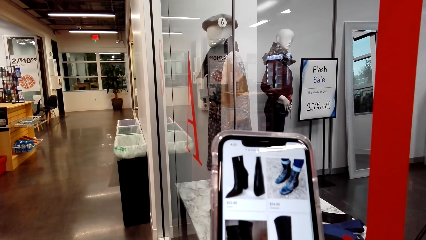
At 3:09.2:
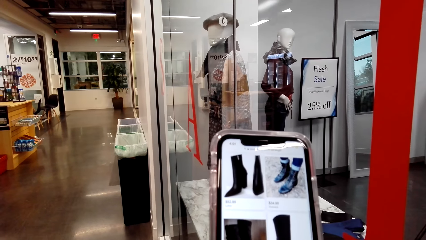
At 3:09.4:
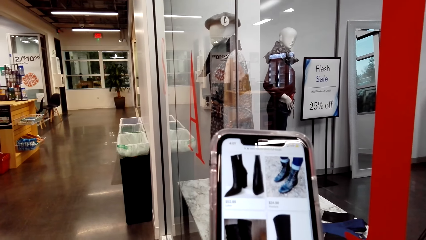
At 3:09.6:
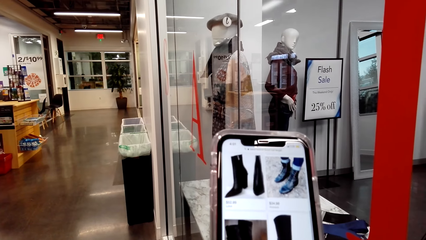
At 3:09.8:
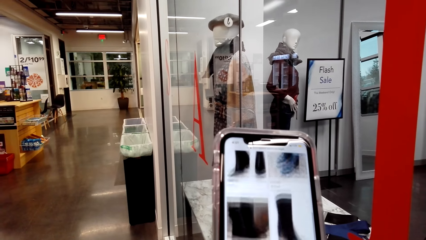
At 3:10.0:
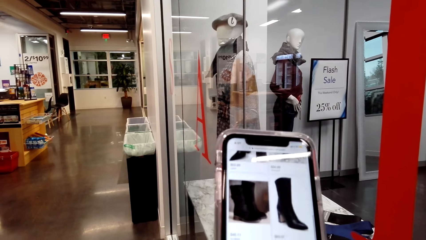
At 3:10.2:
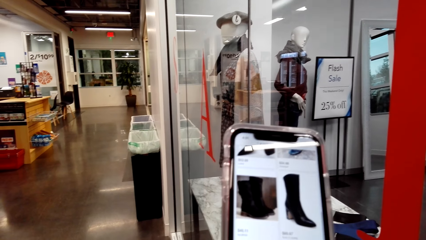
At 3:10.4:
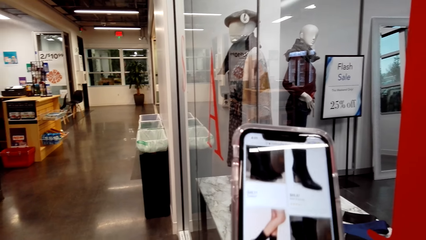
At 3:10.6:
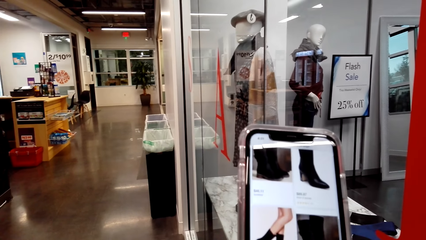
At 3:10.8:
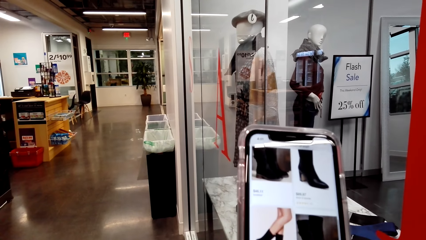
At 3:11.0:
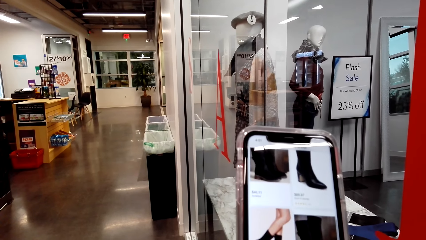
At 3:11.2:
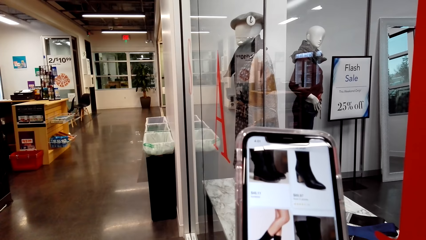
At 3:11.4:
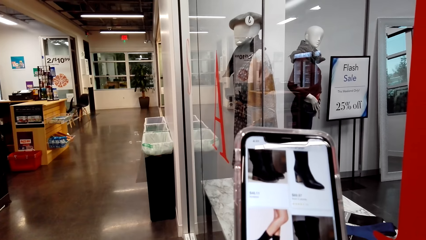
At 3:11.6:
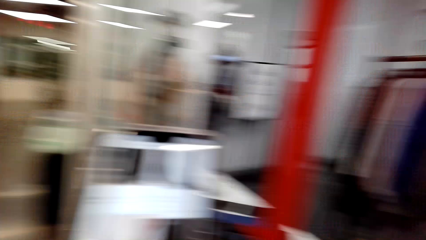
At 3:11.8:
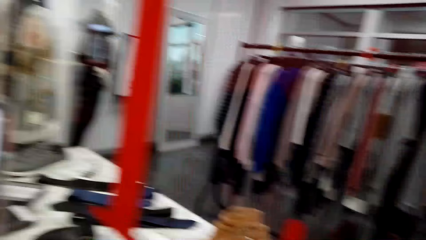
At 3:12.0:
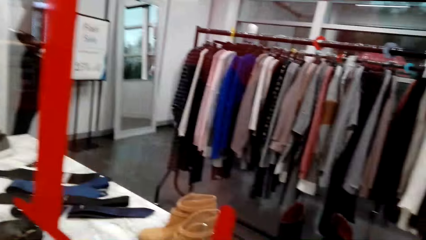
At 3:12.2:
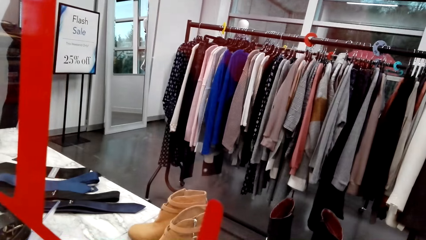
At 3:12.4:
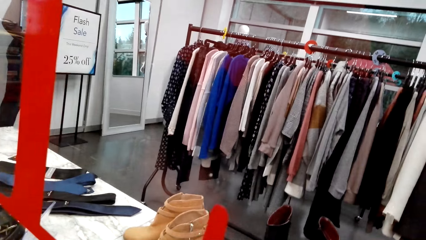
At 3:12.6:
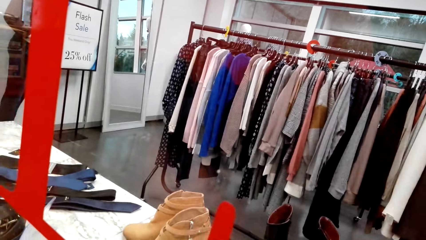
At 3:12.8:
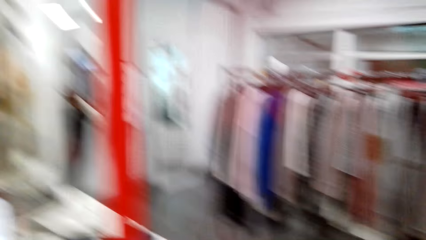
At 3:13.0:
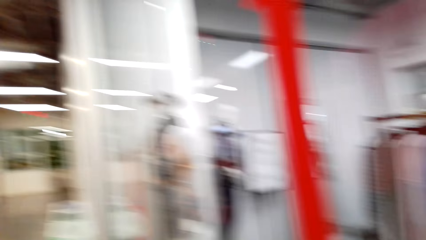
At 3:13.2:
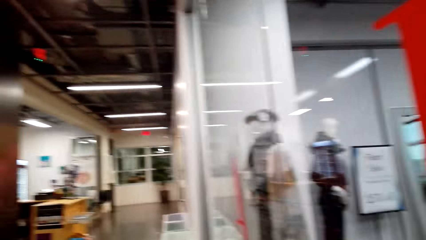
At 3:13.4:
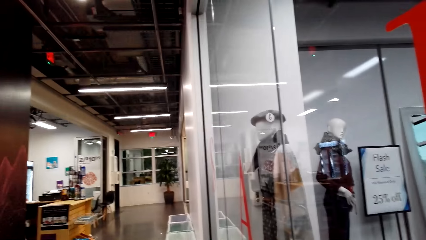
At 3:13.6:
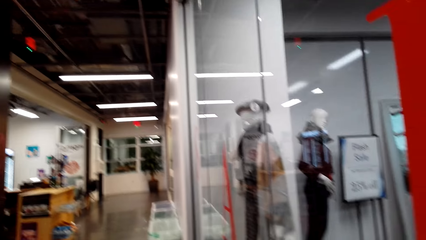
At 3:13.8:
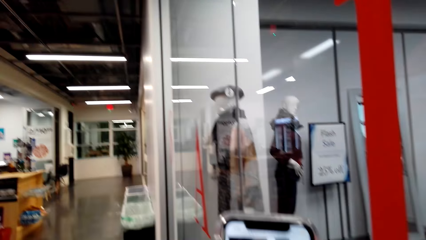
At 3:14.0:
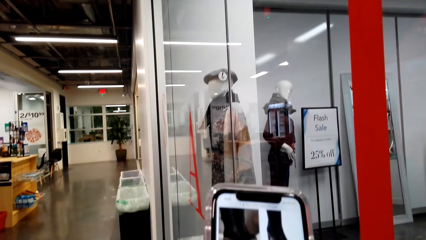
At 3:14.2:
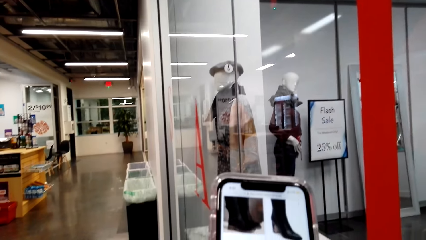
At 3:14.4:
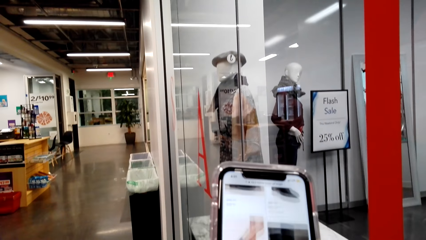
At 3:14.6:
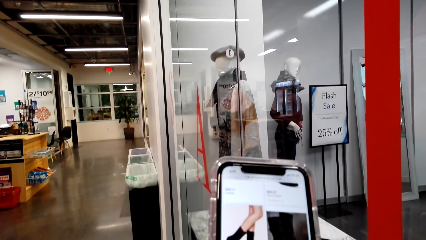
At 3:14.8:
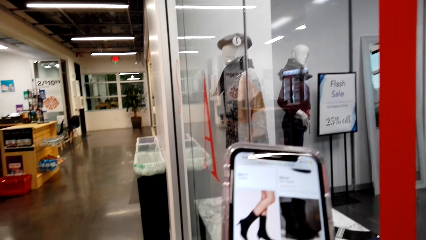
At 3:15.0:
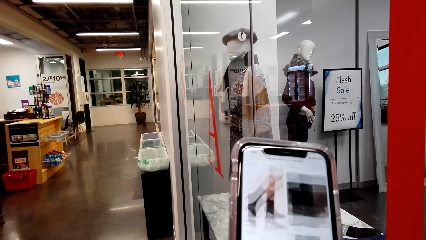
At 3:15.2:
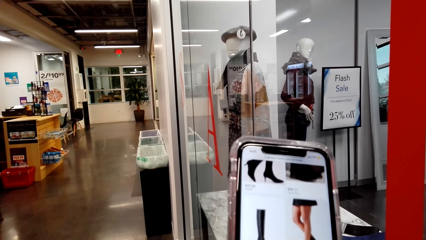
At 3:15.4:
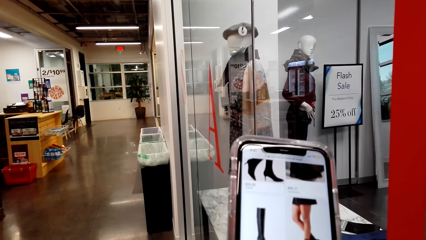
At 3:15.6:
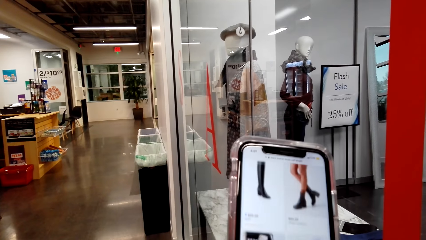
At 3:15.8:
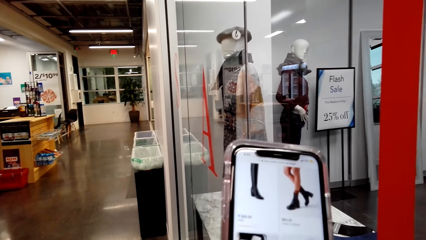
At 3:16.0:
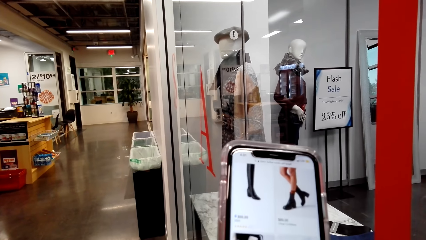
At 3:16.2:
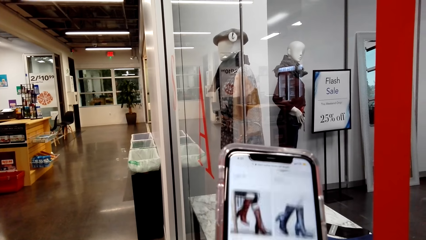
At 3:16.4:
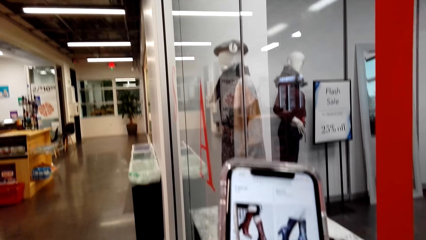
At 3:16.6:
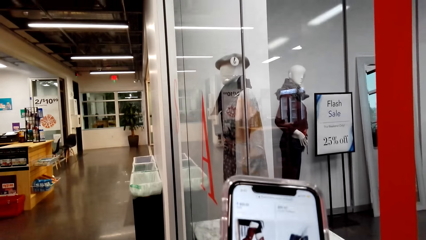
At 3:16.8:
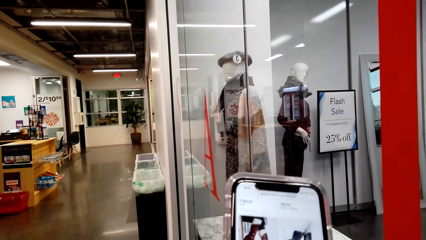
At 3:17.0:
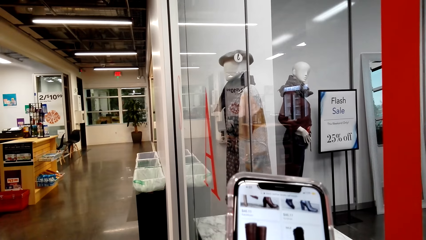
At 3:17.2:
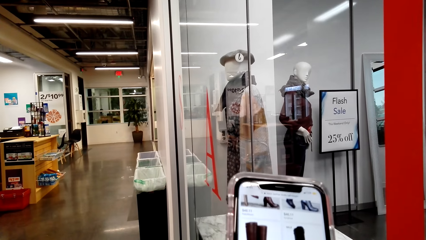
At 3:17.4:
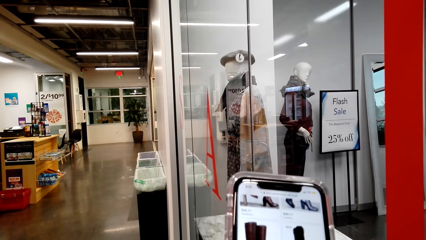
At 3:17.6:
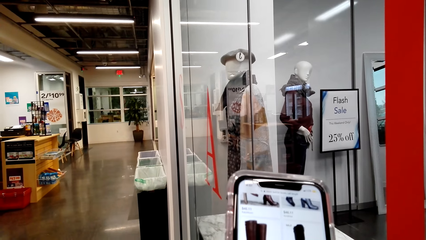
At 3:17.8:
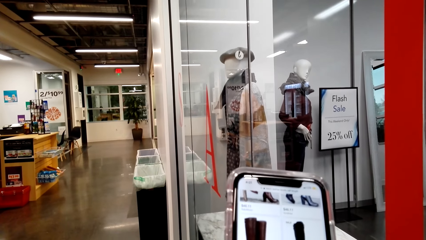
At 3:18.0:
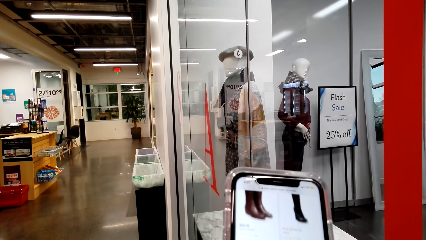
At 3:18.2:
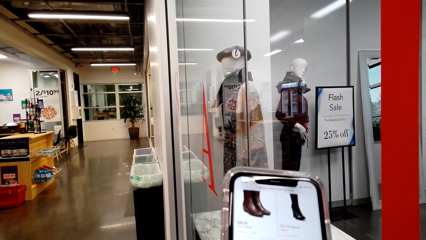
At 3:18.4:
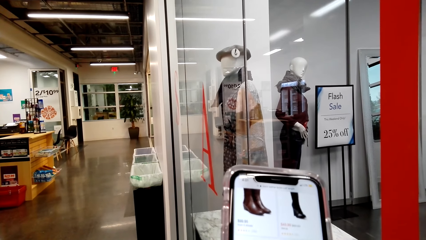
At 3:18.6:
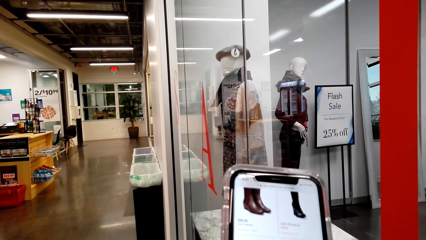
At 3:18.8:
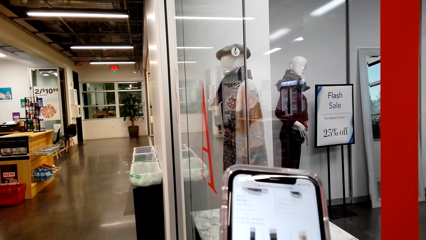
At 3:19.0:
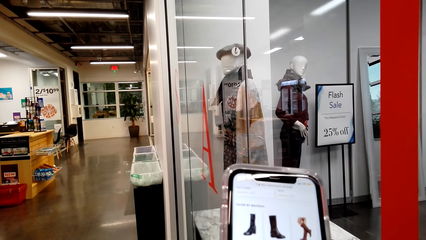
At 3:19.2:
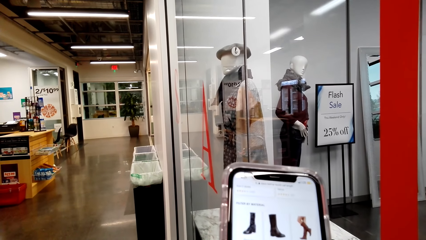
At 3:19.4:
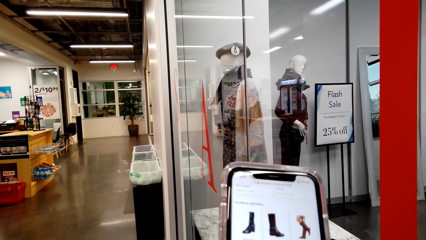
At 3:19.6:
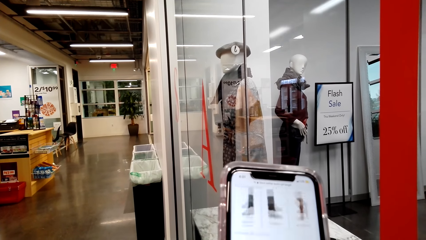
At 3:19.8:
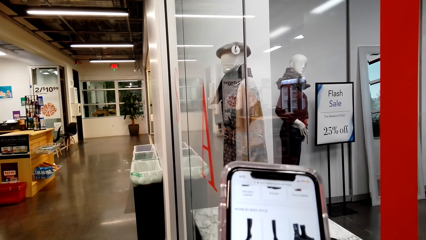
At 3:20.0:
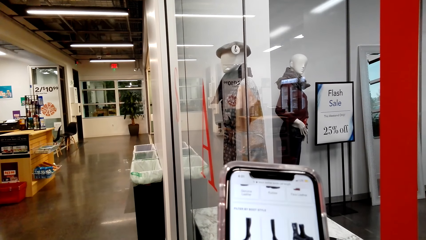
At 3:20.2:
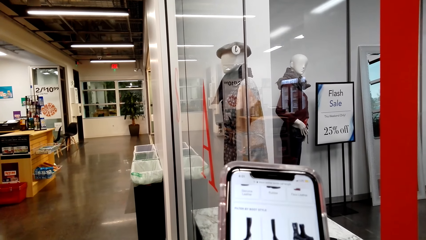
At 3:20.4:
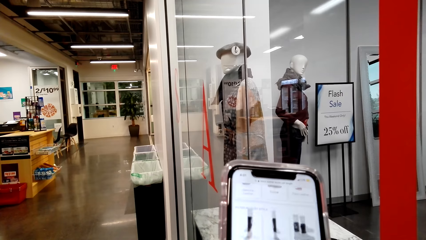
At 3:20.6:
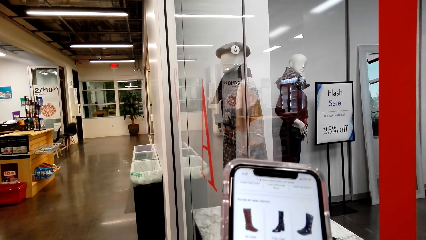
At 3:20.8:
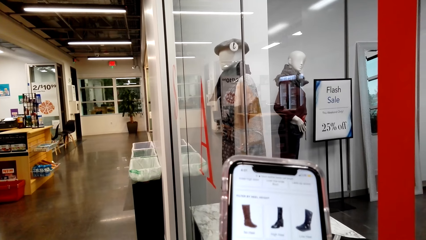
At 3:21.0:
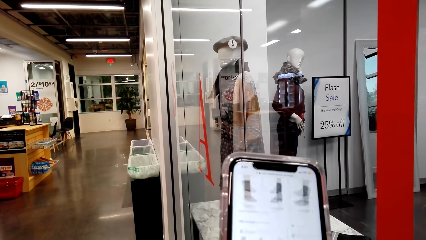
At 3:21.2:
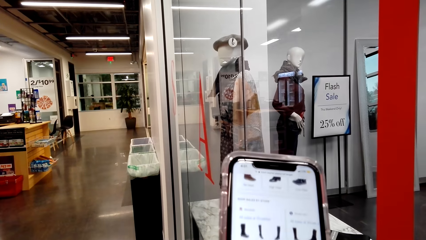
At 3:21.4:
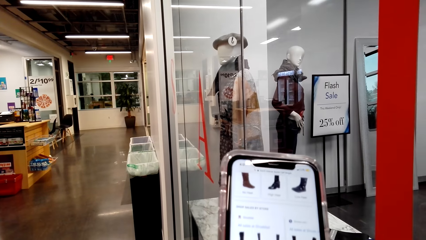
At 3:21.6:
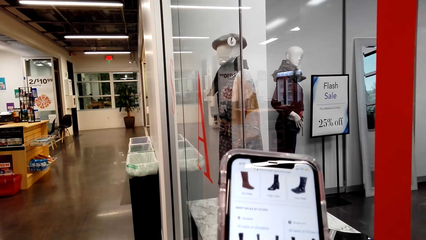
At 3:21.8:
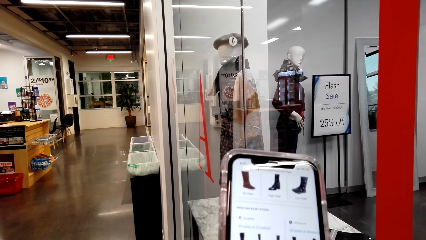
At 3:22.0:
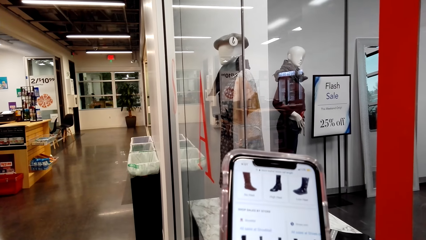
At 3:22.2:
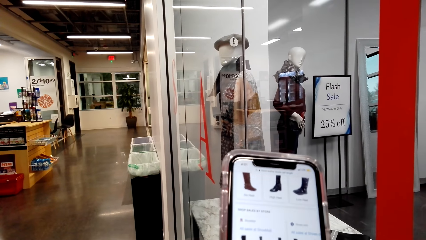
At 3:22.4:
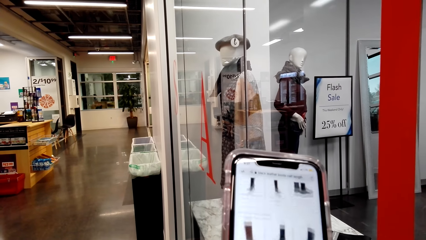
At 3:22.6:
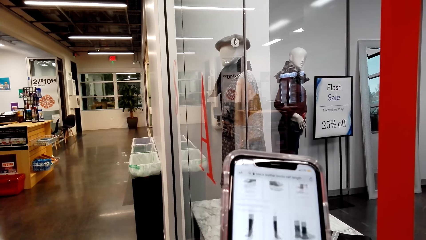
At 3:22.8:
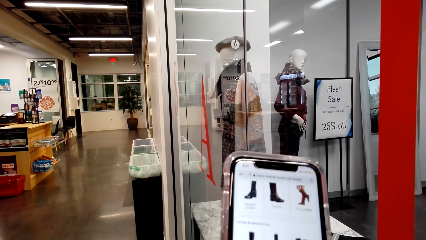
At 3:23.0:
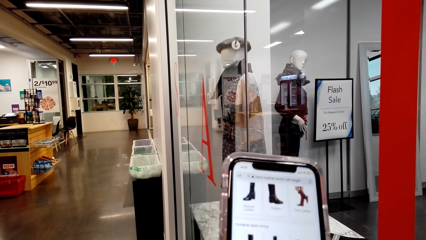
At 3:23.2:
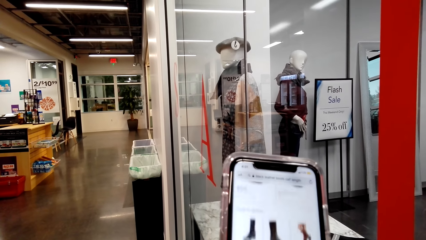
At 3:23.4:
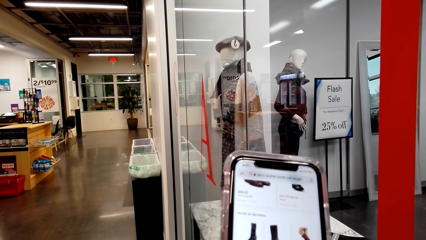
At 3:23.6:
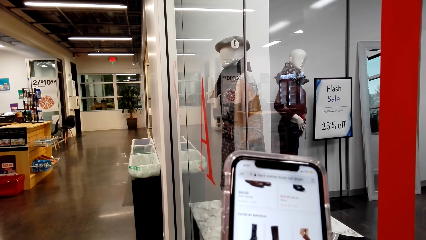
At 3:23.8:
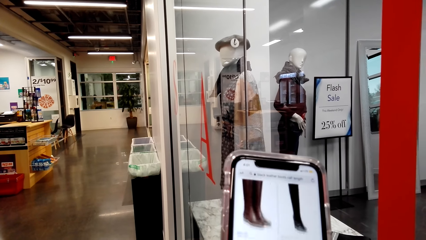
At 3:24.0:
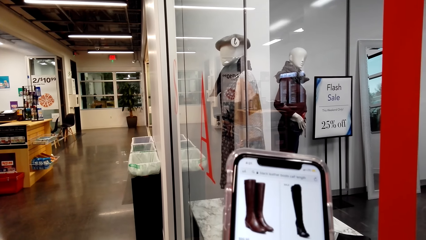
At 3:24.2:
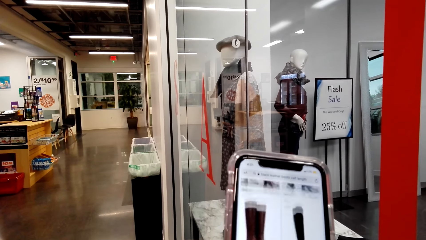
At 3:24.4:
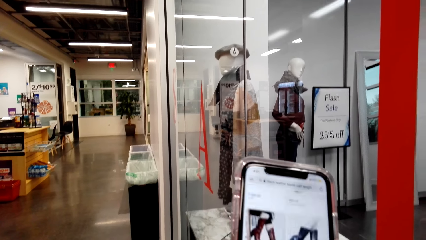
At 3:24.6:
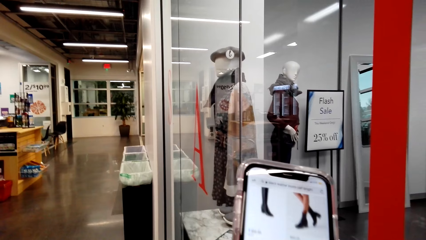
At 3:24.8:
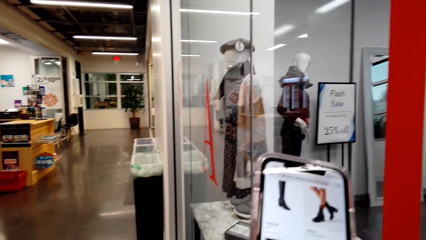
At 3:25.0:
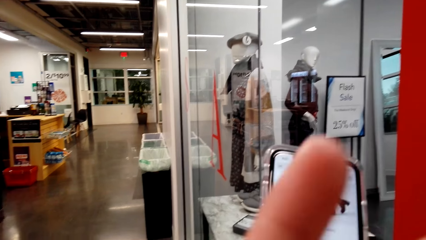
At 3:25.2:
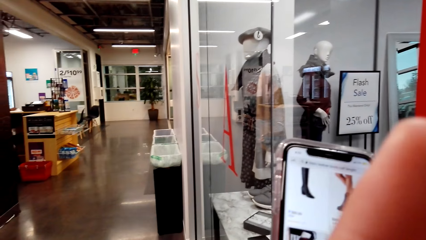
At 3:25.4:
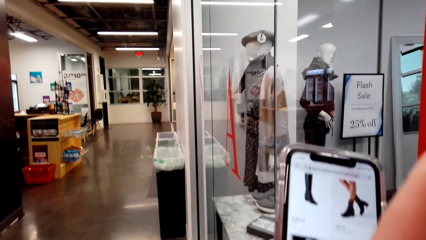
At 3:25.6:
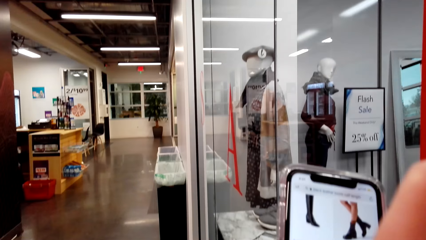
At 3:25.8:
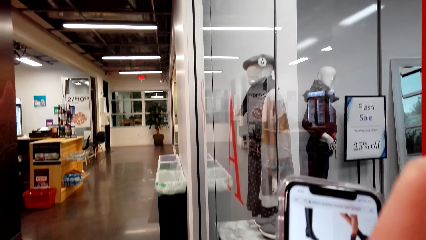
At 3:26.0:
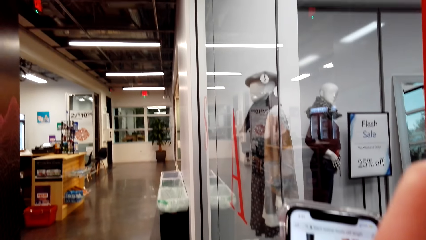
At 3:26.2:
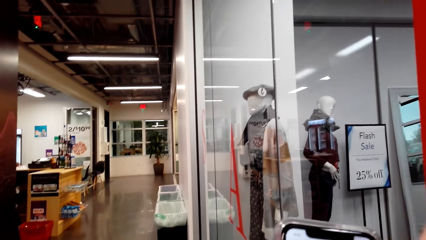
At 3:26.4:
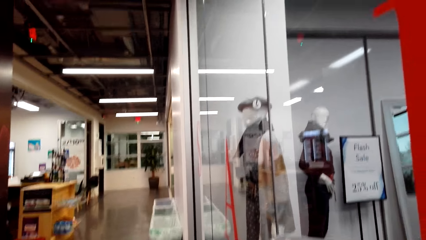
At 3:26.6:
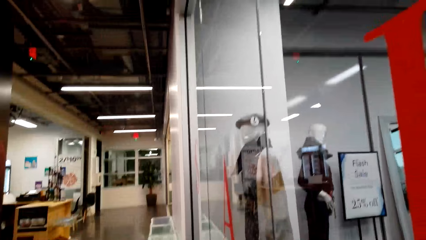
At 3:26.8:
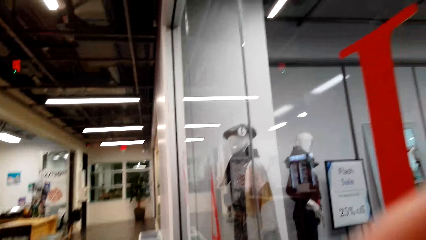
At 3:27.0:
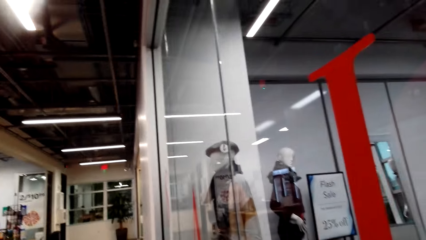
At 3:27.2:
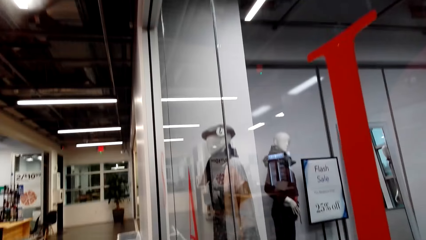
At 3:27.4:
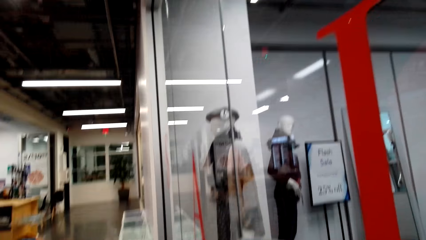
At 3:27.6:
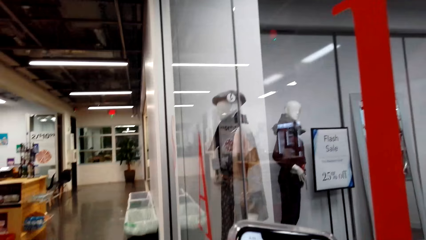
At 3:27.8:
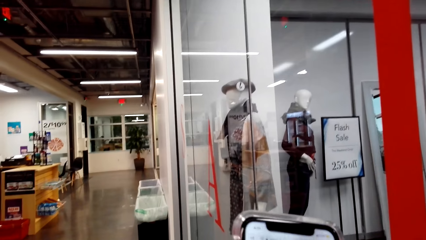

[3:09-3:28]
The camera wearer looks around a room. She operates a phone with her hands. She holds her chin with her hand.
